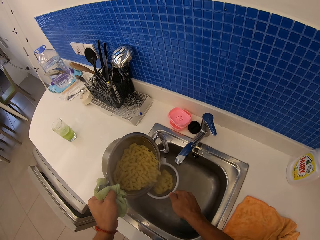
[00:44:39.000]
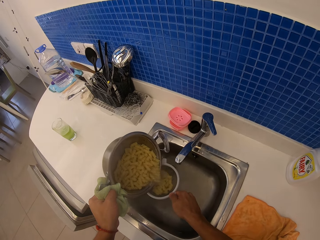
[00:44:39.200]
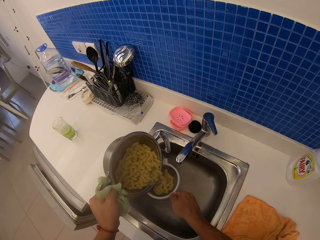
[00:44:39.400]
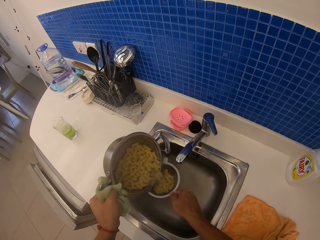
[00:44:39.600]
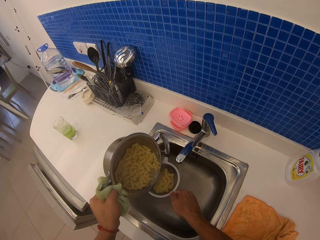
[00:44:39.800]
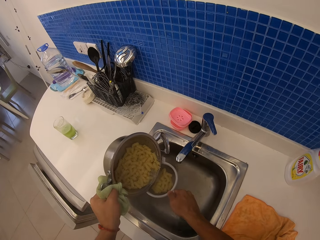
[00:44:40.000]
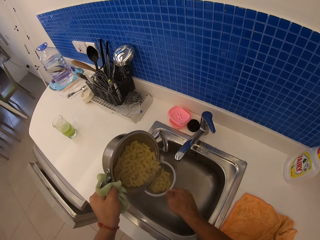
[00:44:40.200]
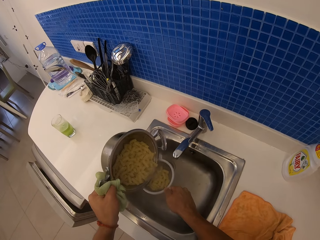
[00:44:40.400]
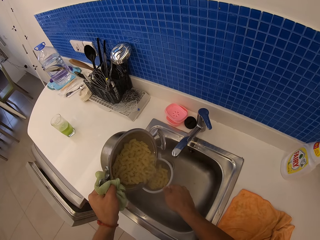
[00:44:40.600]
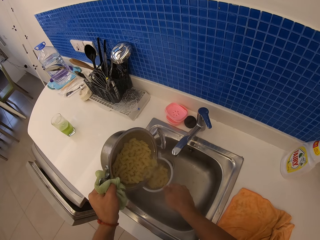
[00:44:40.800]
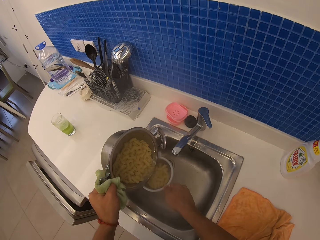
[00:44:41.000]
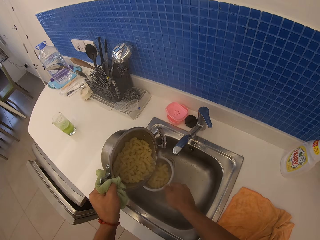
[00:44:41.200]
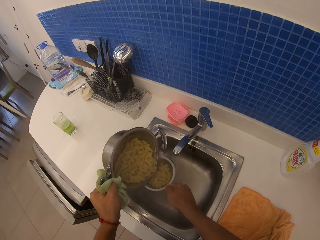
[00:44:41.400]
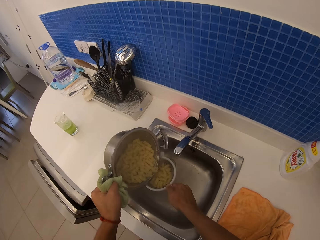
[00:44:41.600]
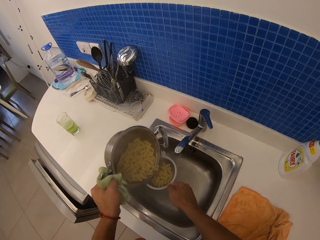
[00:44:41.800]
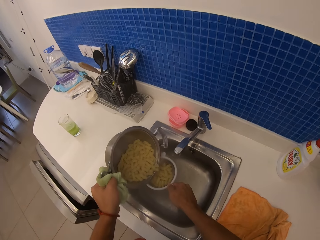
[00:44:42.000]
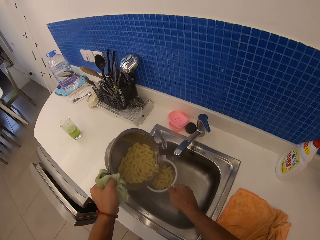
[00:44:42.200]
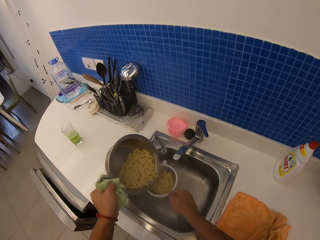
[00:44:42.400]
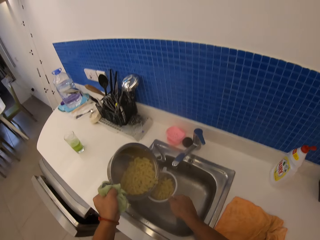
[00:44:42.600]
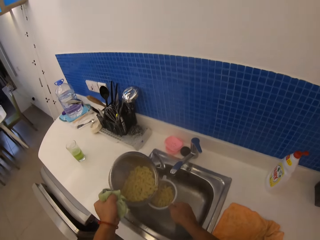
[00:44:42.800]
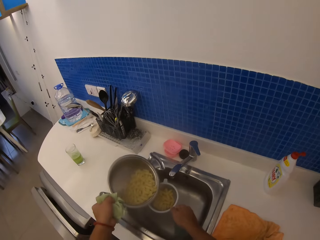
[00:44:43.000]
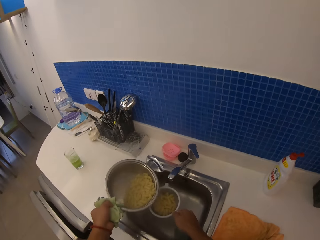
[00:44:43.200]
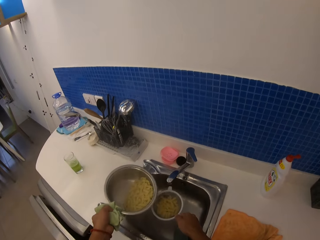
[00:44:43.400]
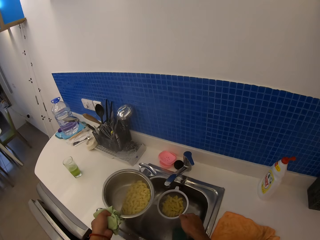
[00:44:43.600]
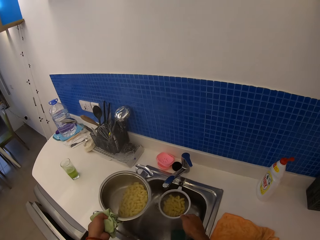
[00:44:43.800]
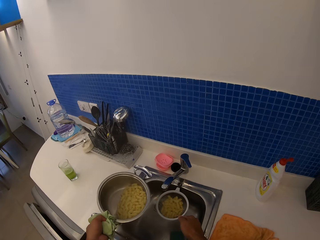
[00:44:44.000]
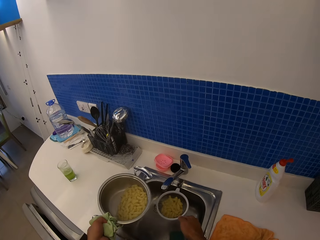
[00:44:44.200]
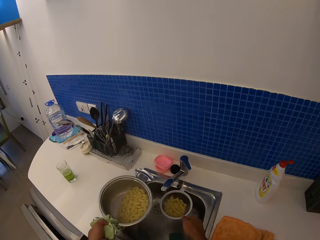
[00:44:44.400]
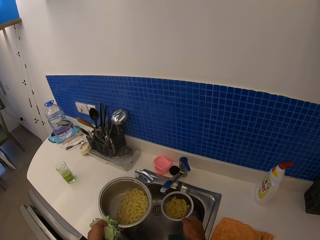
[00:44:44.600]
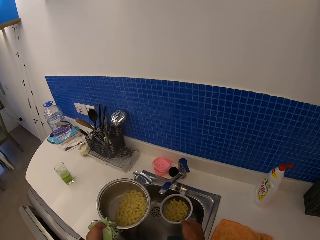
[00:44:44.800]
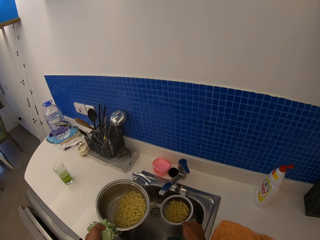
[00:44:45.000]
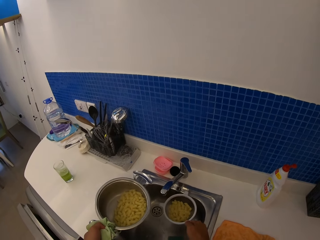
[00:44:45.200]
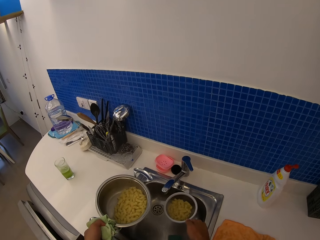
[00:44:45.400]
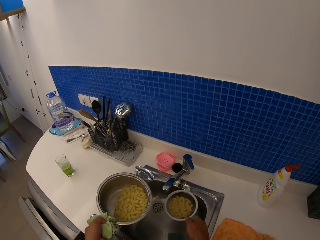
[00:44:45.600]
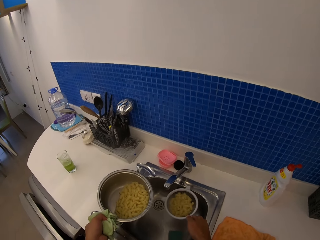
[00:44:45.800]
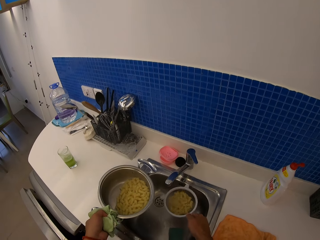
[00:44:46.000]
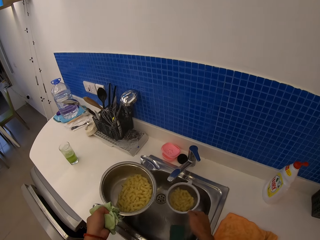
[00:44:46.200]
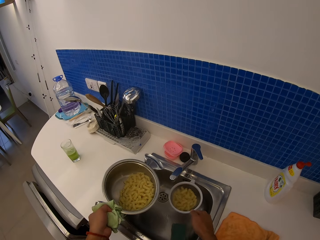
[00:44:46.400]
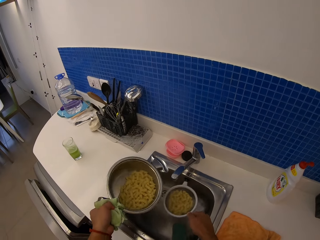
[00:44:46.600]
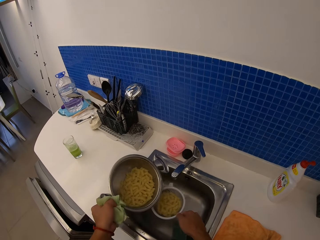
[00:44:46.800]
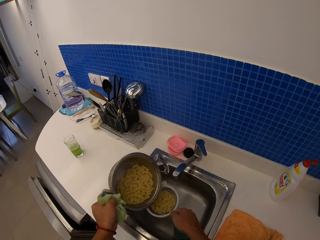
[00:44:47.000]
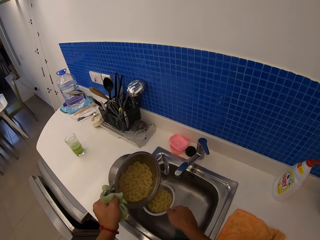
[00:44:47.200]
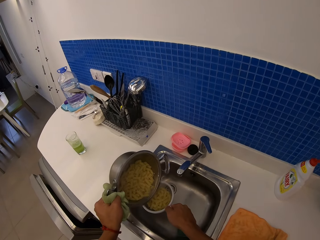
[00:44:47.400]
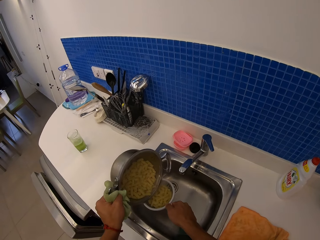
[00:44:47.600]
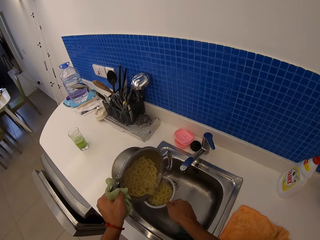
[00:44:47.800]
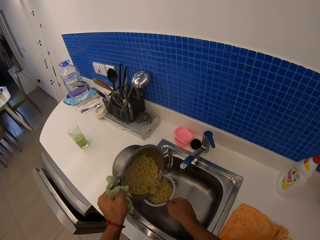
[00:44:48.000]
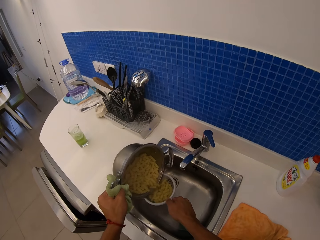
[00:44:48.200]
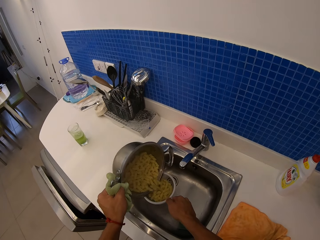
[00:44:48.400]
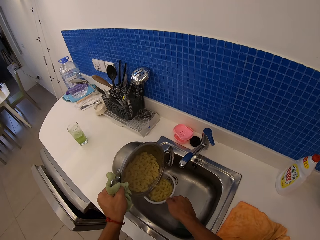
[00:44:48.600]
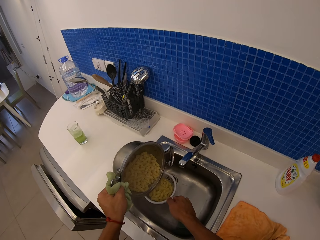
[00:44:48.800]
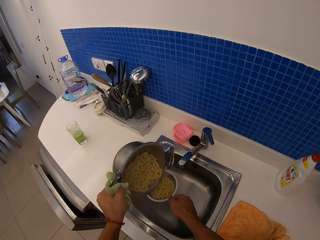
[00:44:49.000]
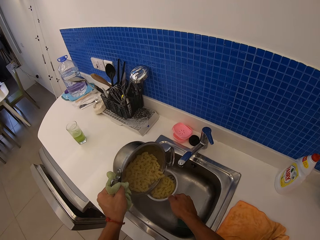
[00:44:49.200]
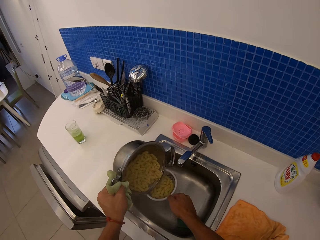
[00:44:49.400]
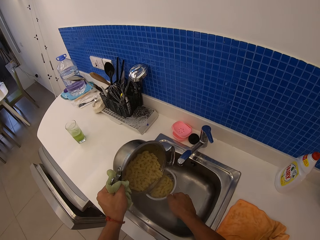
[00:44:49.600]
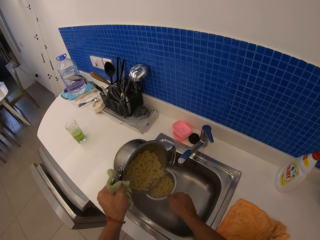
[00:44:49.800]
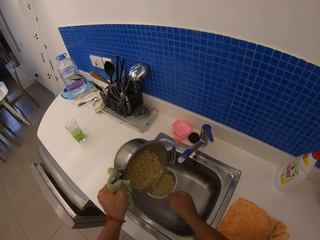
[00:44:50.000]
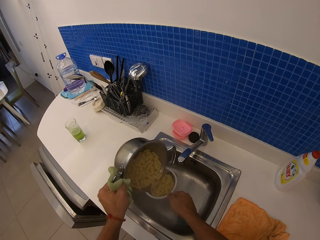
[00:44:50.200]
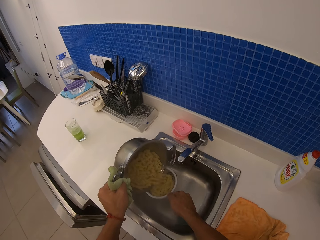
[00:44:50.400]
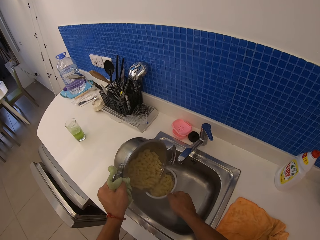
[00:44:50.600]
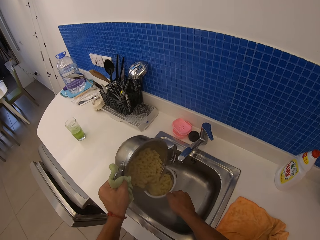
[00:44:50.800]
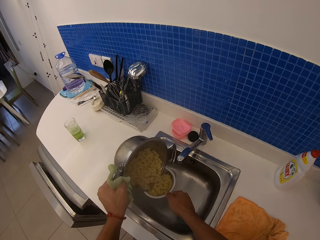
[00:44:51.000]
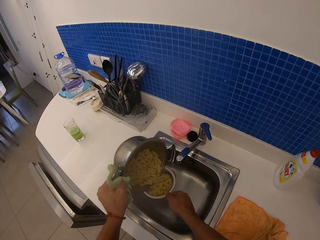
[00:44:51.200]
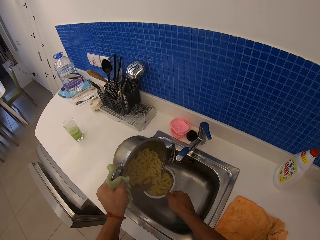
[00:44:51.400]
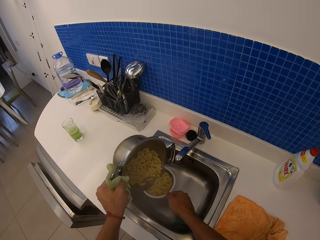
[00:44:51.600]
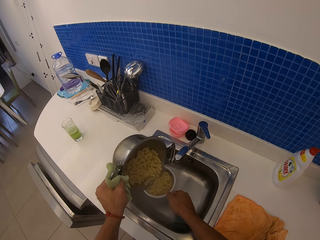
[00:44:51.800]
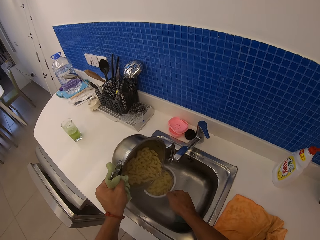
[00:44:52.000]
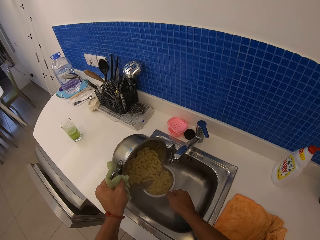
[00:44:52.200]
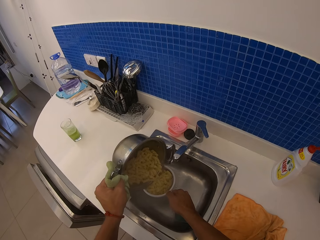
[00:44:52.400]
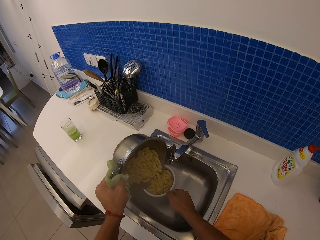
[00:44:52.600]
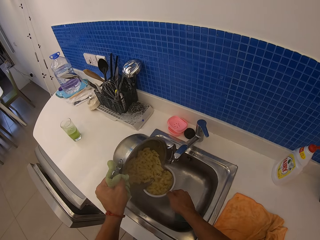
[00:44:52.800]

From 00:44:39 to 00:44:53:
The camera wearer shakes the tea sieve with her right hand. She pours the water in the sink. She sieves the pasta with a sieve.

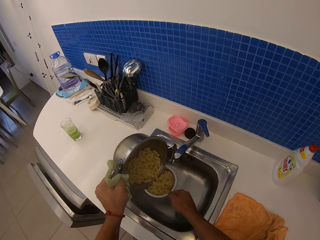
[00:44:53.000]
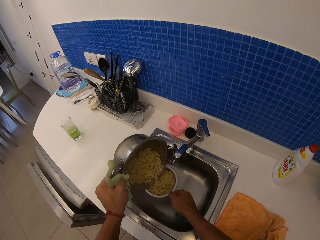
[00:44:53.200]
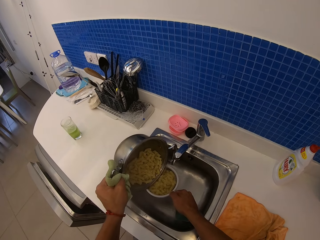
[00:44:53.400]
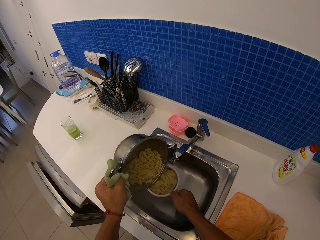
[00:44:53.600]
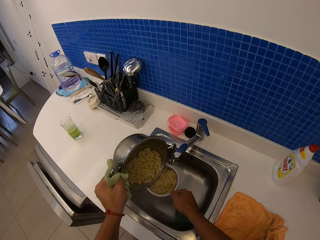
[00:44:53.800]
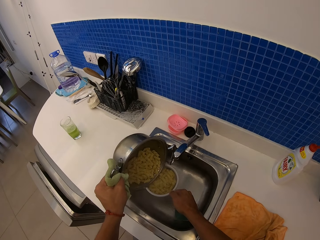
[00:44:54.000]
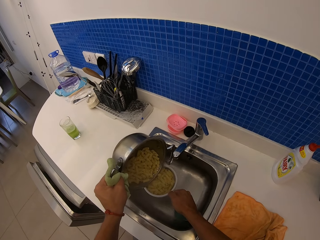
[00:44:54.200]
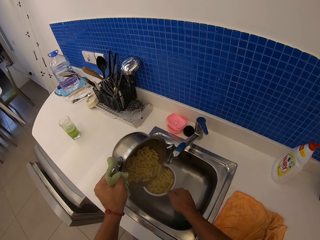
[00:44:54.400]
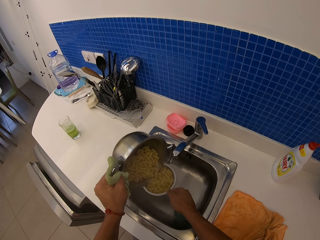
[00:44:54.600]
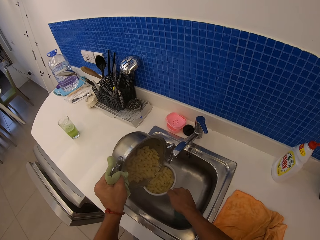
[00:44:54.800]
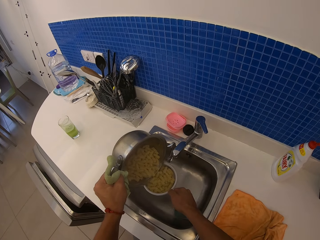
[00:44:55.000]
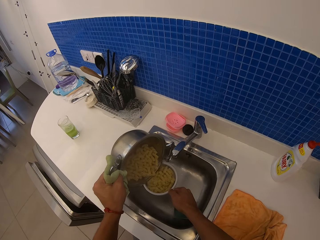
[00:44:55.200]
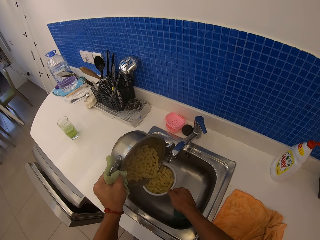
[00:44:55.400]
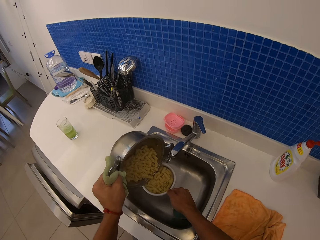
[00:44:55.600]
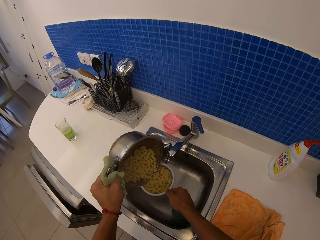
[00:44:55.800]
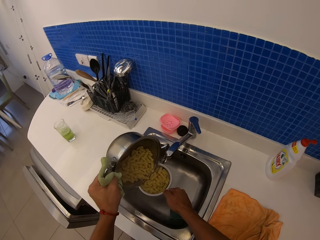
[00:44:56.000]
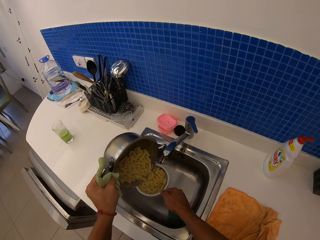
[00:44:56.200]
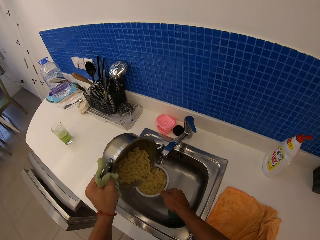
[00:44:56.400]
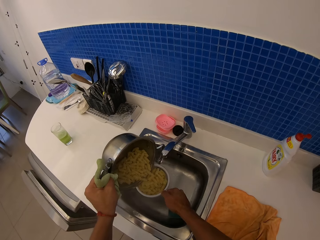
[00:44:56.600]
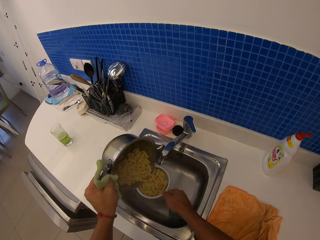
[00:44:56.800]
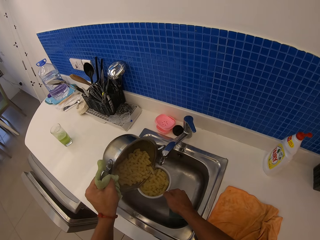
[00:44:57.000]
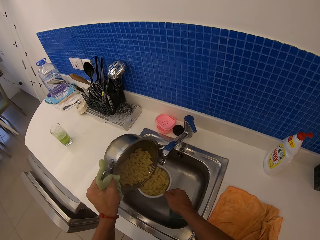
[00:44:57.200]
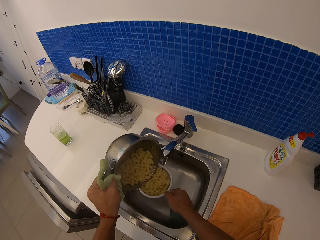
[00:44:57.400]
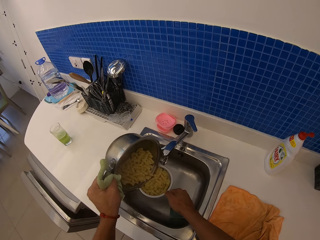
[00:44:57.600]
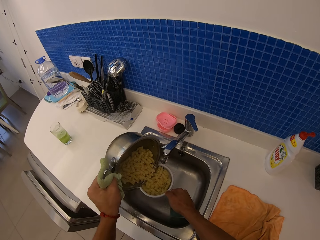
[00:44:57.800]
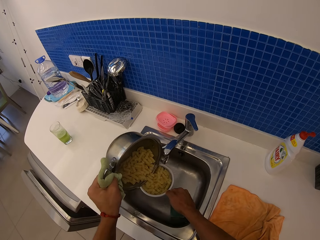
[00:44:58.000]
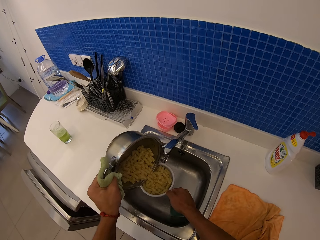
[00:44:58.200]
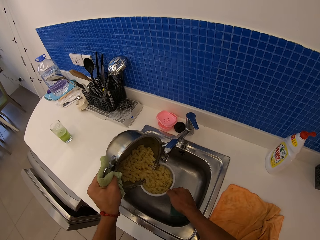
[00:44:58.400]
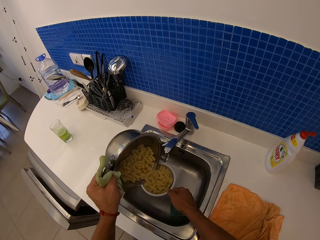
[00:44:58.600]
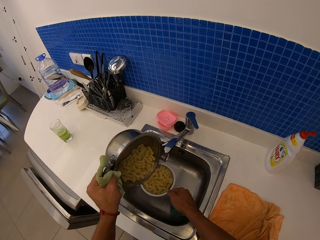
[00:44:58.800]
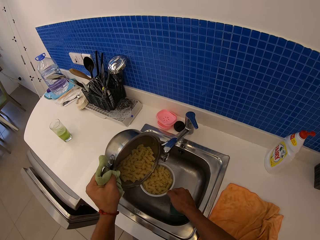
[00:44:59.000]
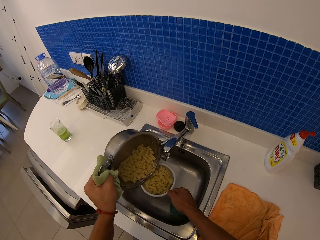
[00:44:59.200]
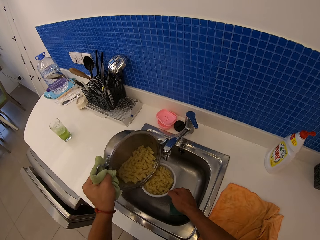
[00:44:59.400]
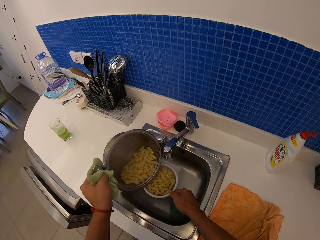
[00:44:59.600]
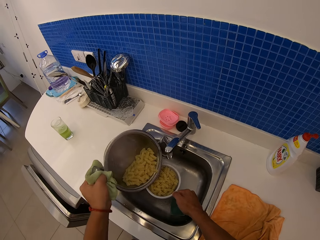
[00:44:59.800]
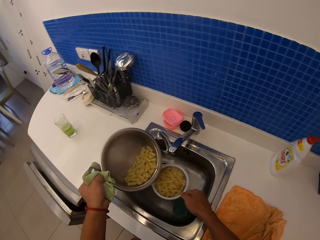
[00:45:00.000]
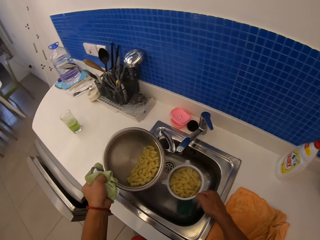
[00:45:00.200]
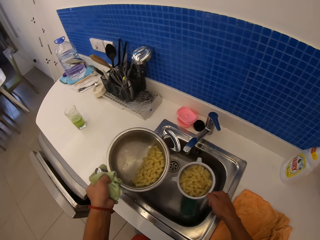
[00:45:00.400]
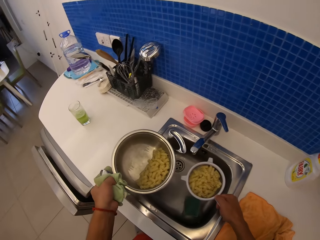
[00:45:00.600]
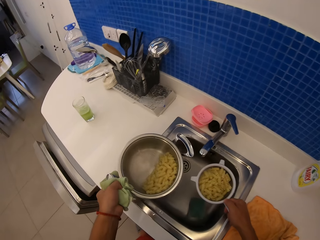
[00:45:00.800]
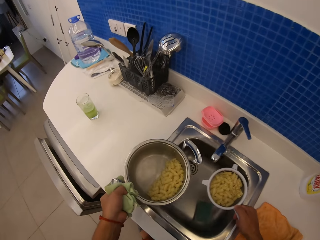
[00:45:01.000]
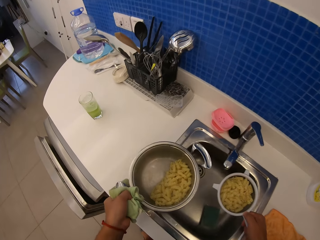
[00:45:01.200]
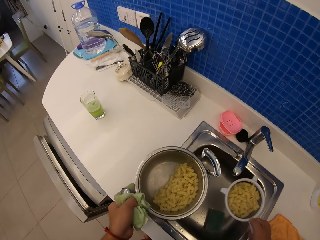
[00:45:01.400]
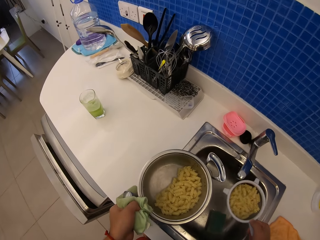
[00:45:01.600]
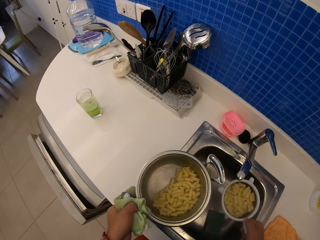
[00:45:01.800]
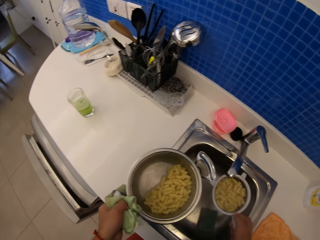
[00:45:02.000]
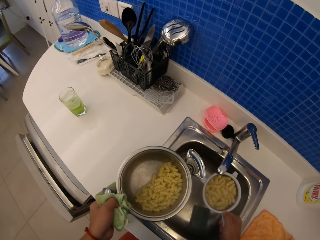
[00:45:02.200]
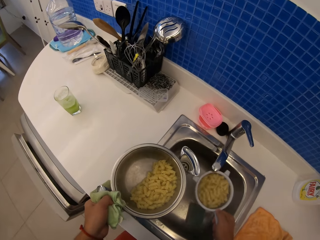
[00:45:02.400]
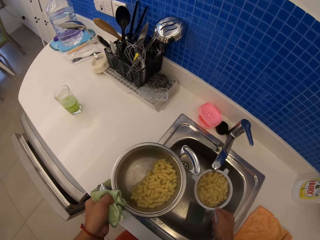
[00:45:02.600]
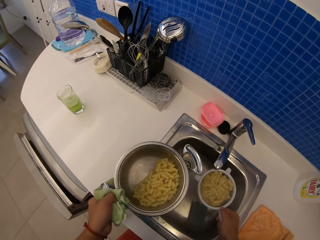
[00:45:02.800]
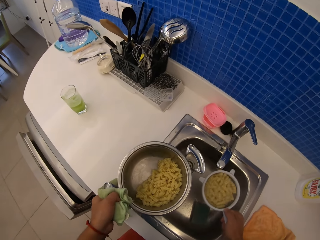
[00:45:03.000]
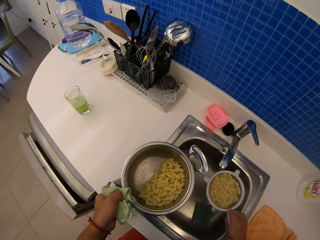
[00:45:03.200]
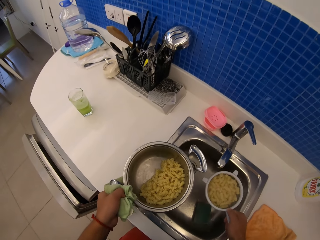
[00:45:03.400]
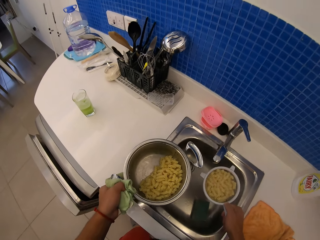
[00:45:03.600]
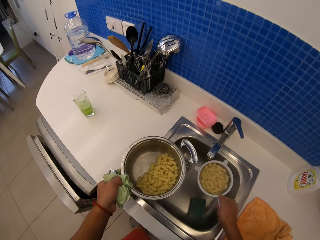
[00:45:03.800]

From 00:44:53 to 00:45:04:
The camera wearer shakes the tea sieve with her right hand.
